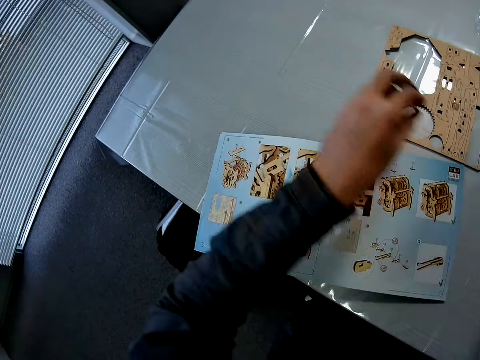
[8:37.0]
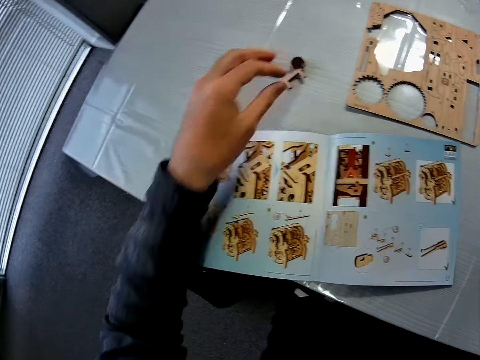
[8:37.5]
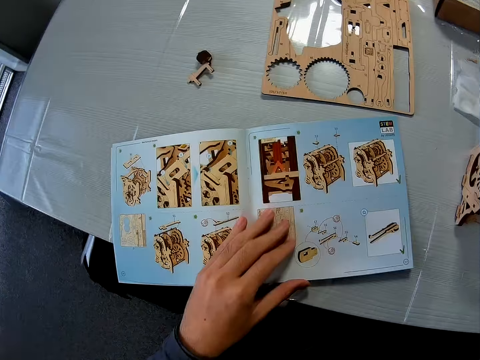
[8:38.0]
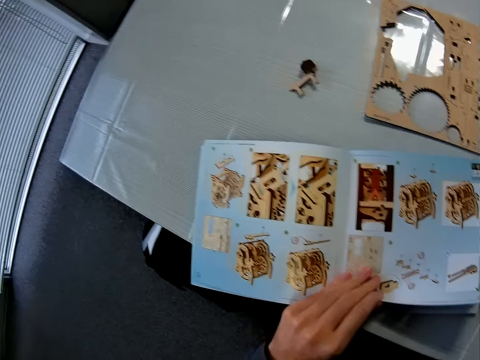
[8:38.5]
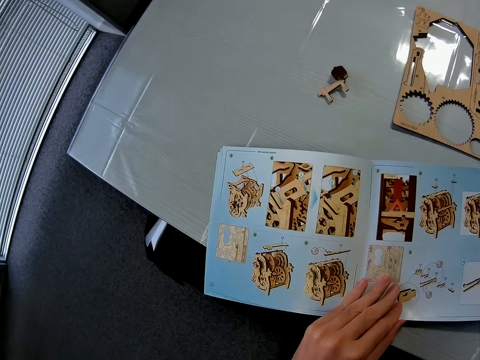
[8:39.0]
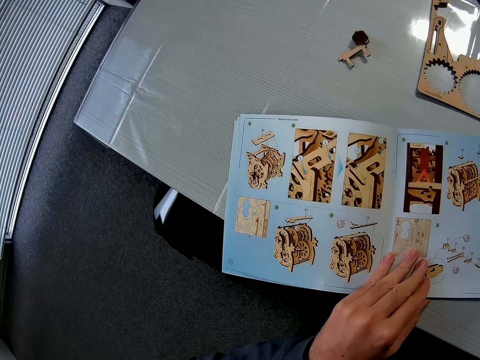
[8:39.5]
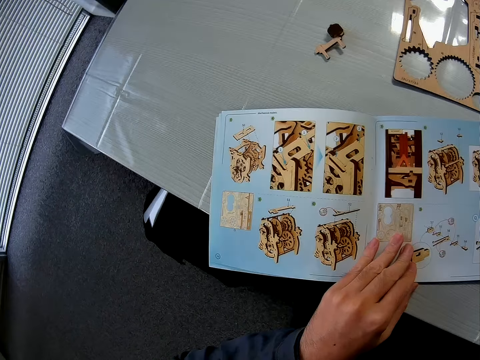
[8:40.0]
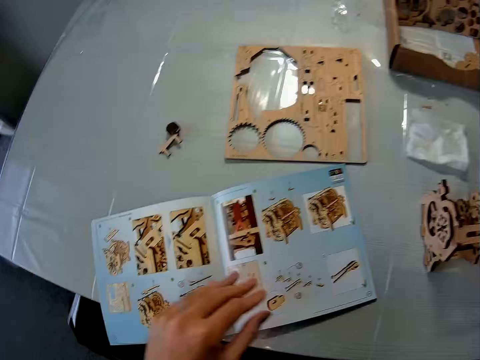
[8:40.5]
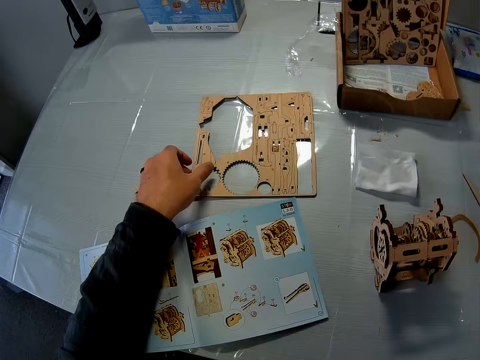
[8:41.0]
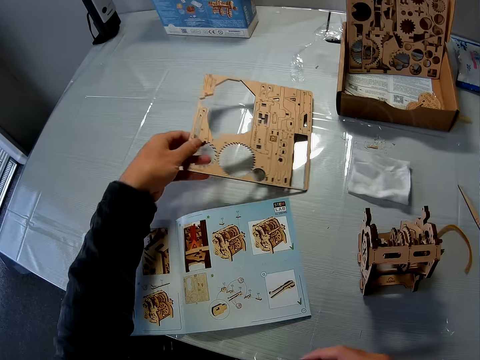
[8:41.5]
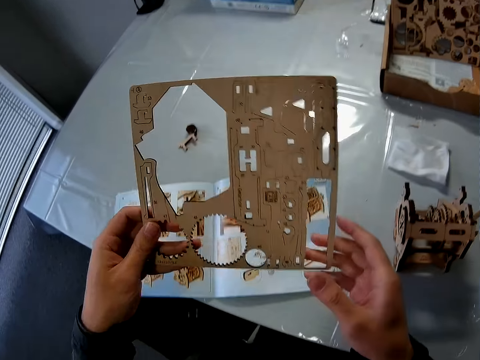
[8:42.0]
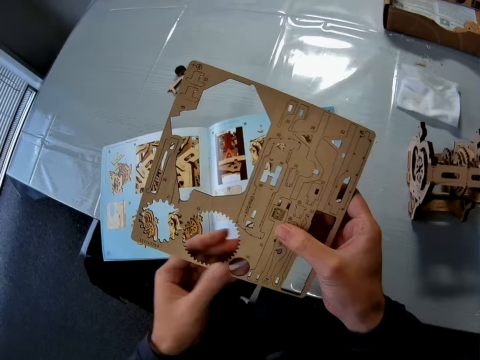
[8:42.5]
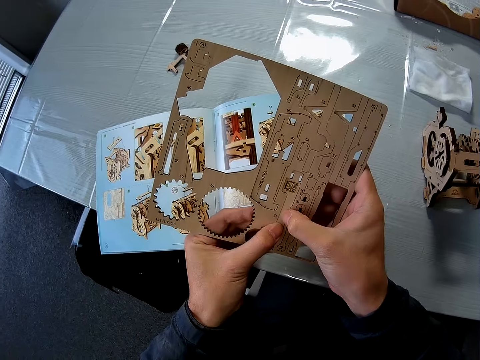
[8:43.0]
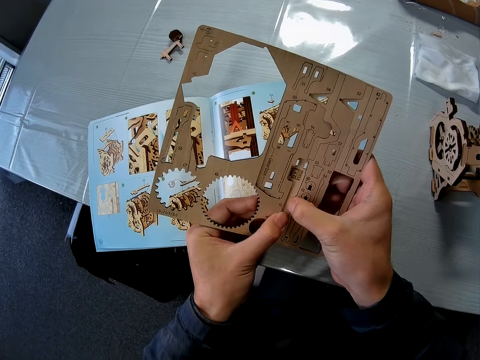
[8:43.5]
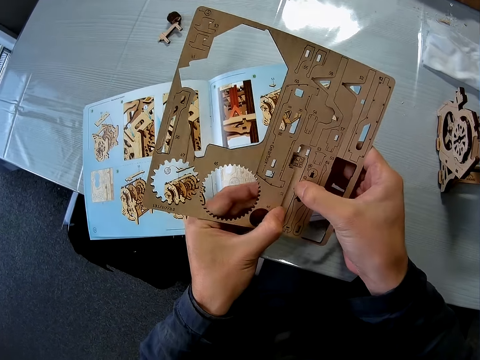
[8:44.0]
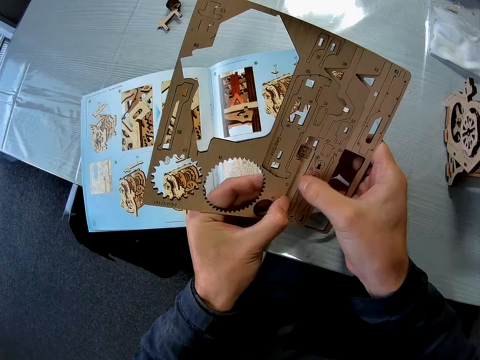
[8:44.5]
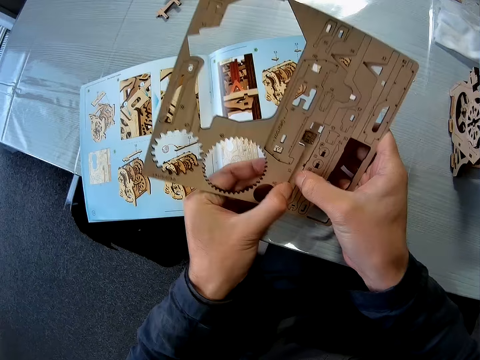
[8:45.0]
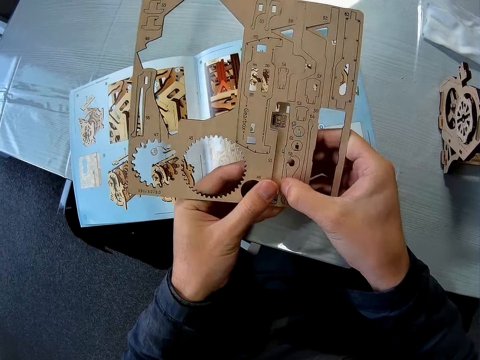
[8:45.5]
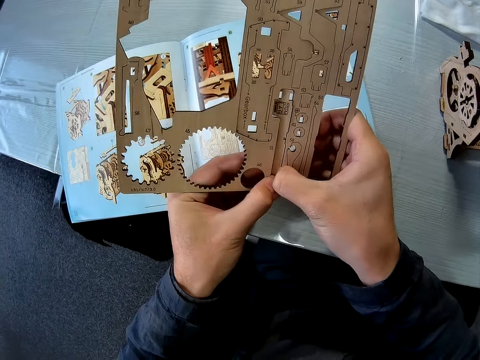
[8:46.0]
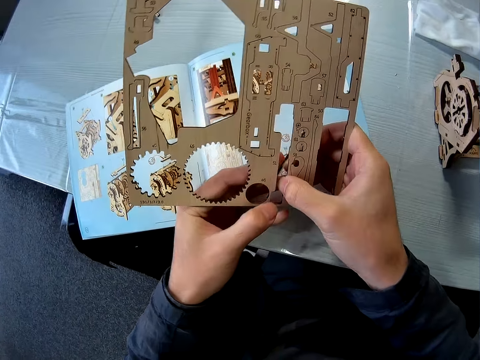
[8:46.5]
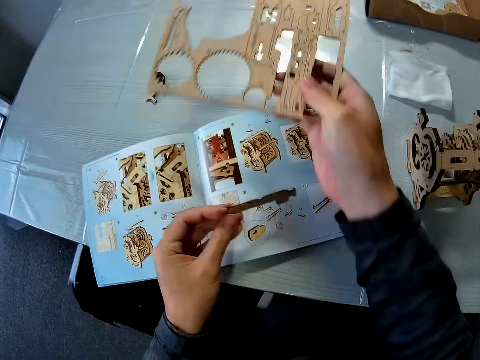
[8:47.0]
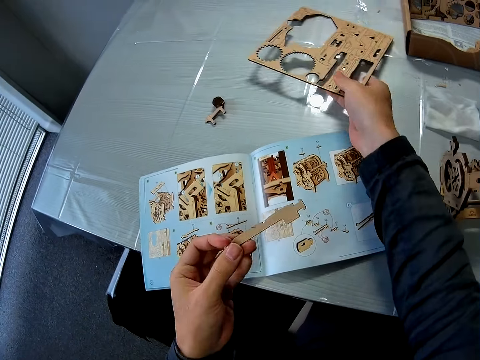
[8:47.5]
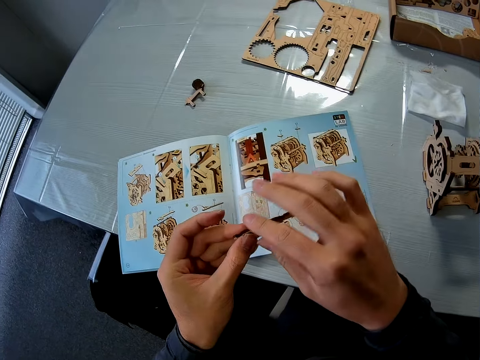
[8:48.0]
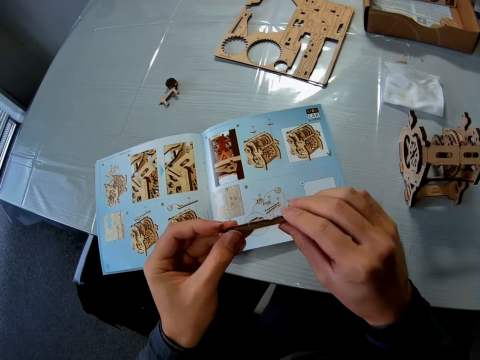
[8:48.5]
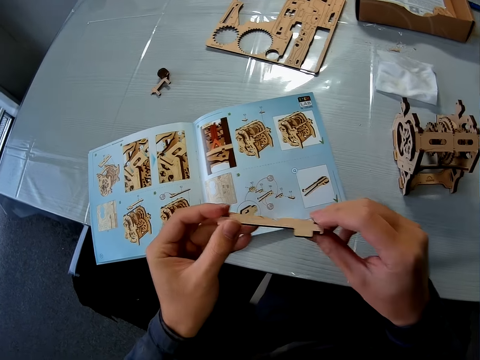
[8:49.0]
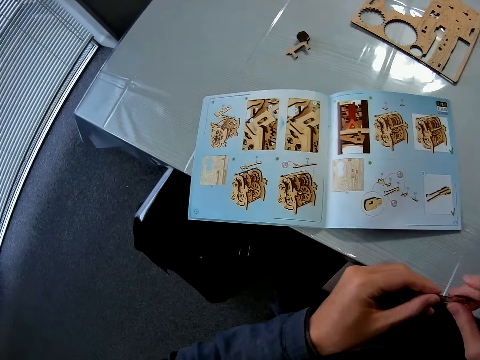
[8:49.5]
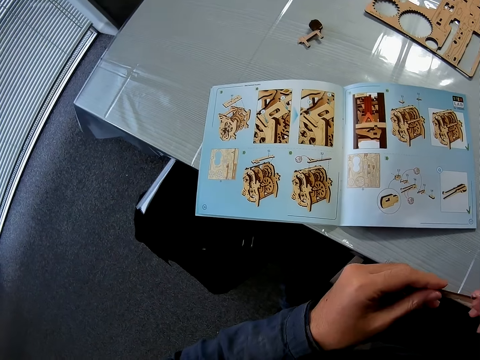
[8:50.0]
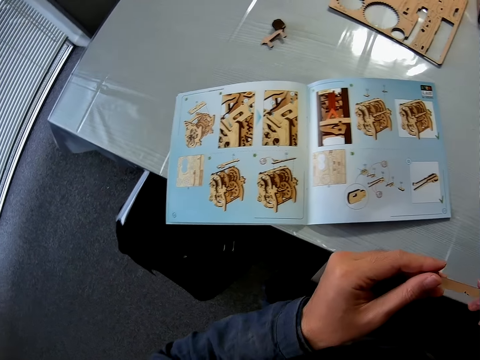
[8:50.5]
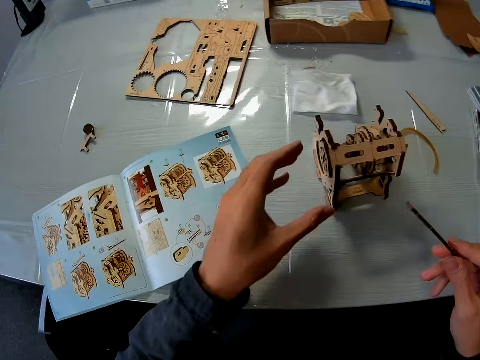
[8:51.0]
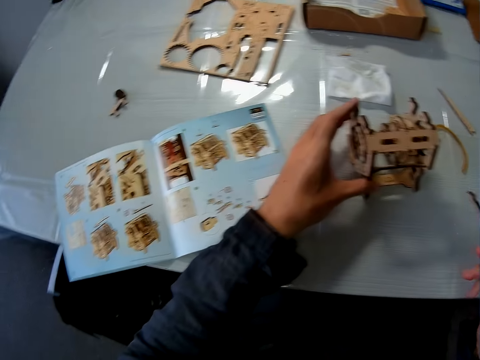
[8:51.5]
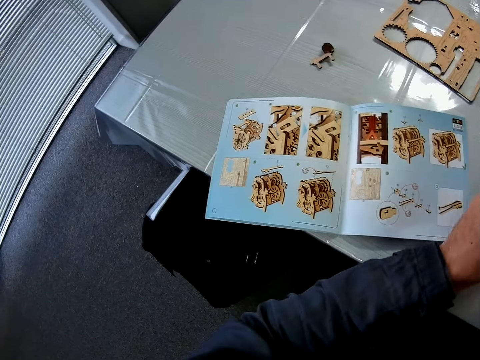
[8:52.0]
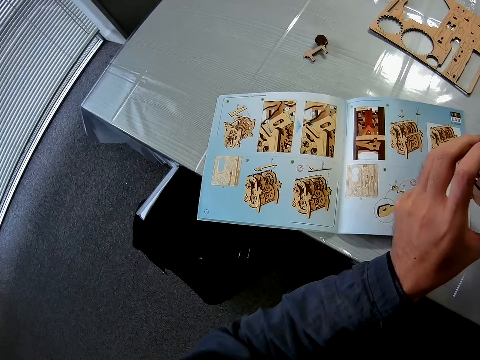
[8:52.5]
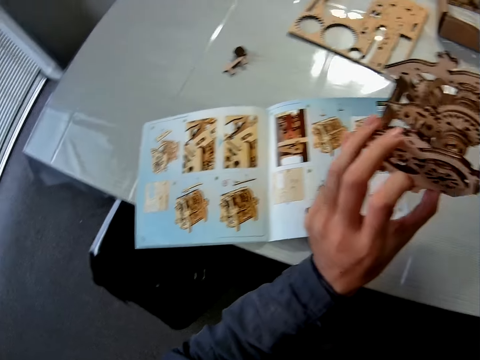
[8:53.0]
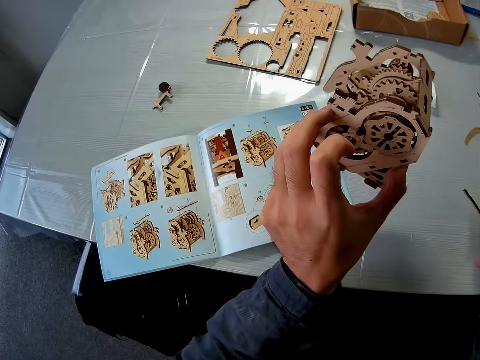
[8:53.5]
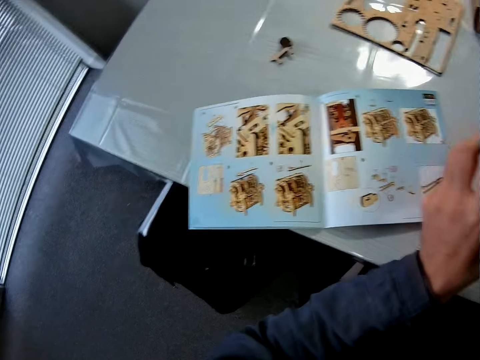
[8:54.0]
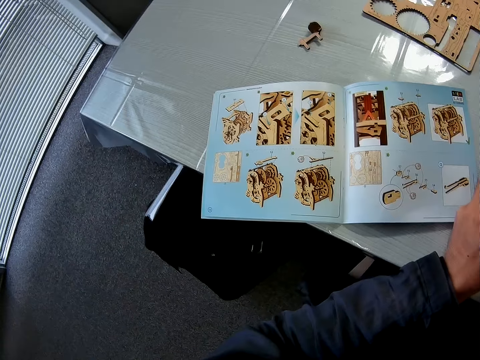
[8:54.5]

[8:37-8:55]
The camera wearer moves a piece of wood on the table. They place the craft material on the table. They hold the manual. They touch the book on the table. They pick up the stem gear cardboard on the table. They hold the stem gear cardboard in both hands. They disconnect a craft wood piece from the stem gear cardboard. They hold the craft wood piece in both hands. They touch the craft wood piece. They pick up the wooden engine kit or wooden mechanical model from the table.

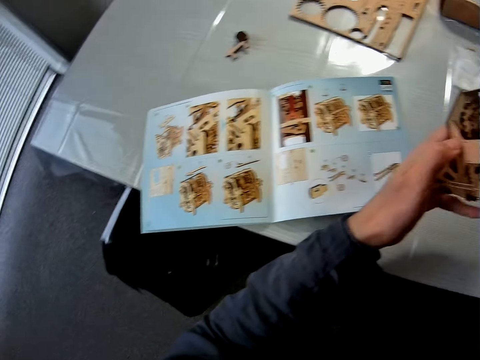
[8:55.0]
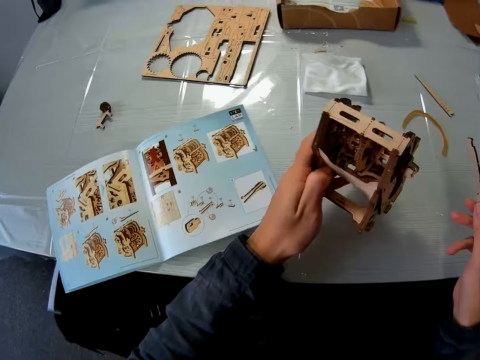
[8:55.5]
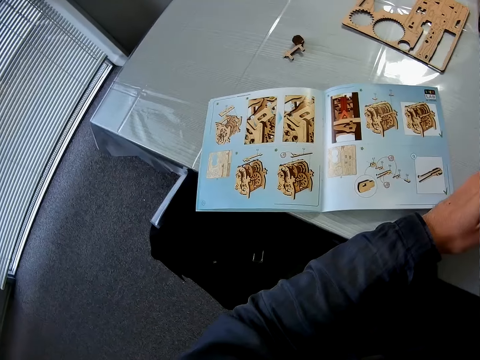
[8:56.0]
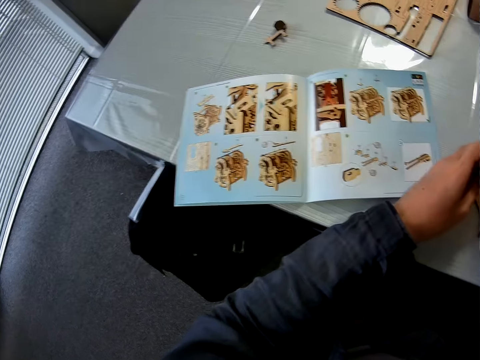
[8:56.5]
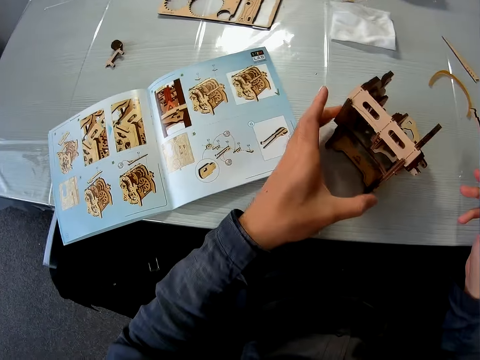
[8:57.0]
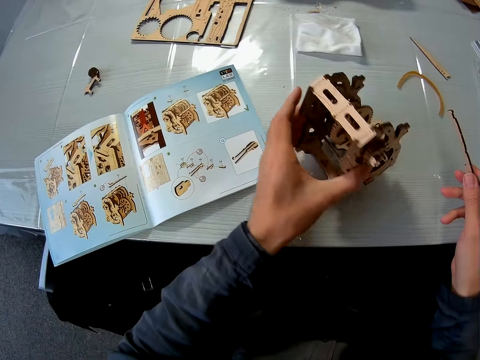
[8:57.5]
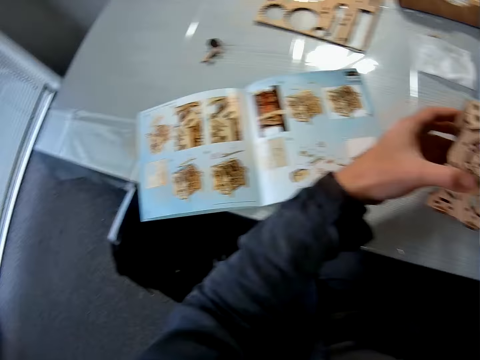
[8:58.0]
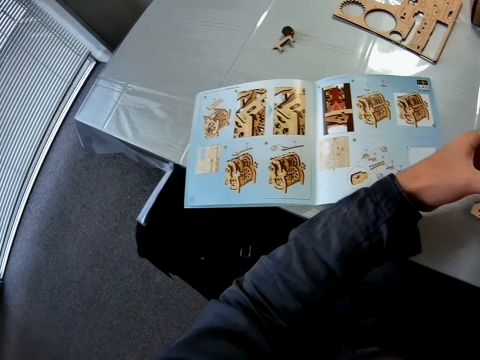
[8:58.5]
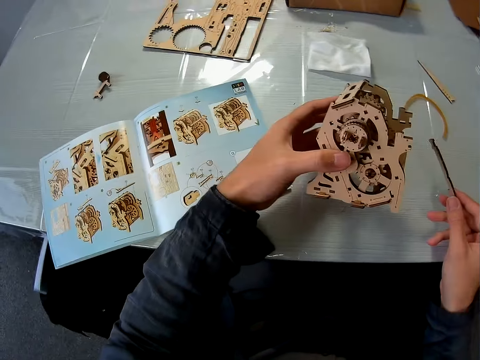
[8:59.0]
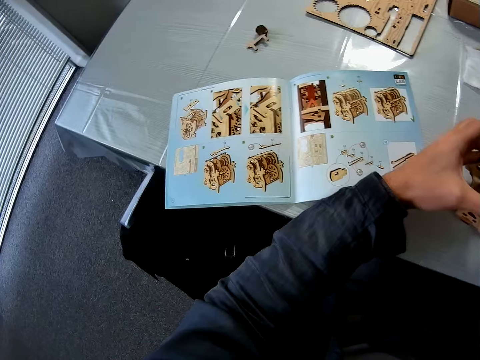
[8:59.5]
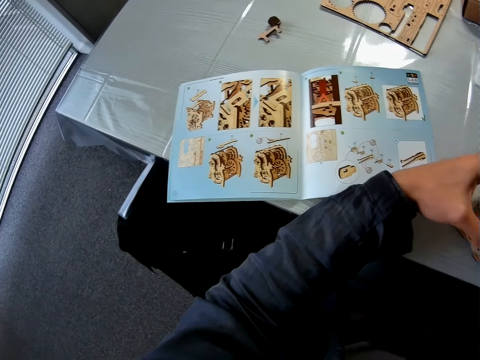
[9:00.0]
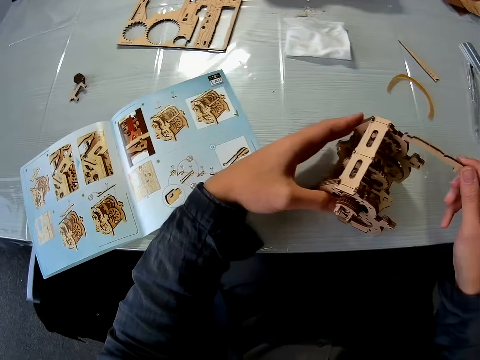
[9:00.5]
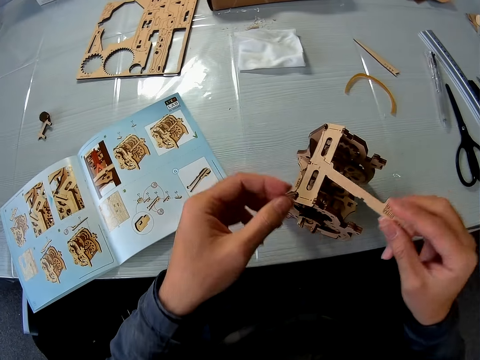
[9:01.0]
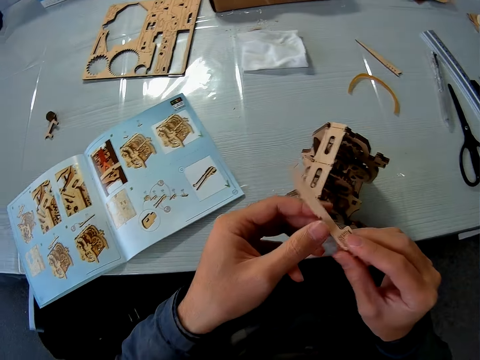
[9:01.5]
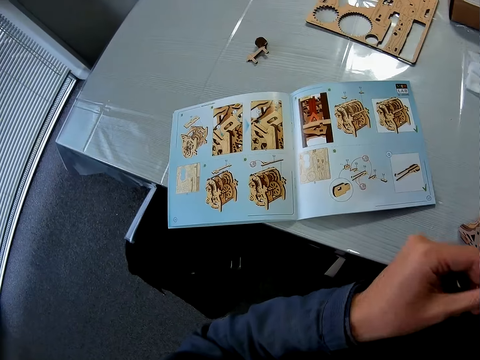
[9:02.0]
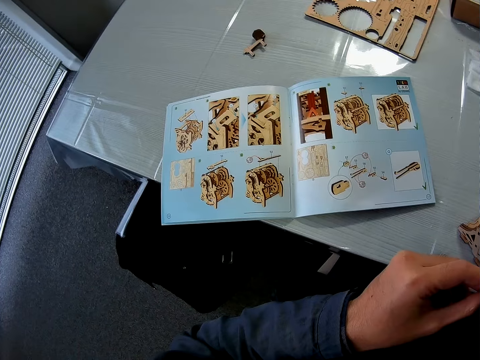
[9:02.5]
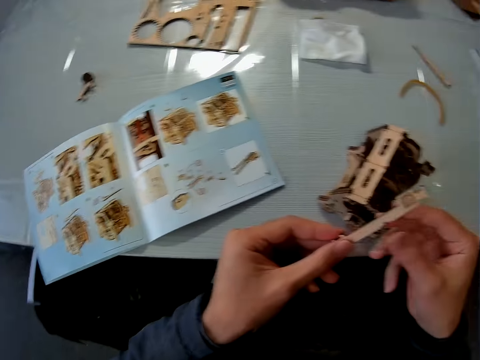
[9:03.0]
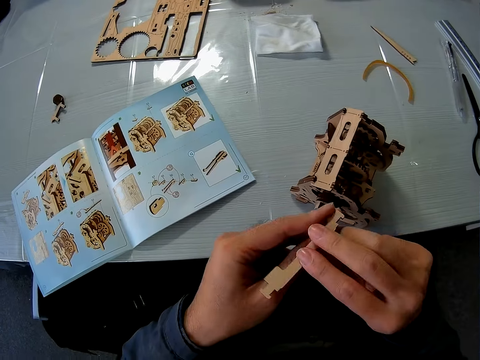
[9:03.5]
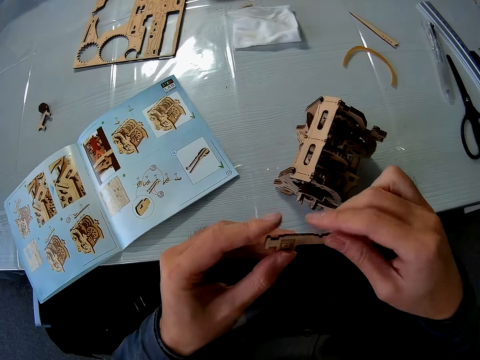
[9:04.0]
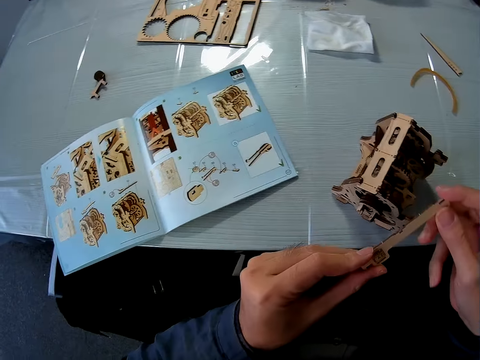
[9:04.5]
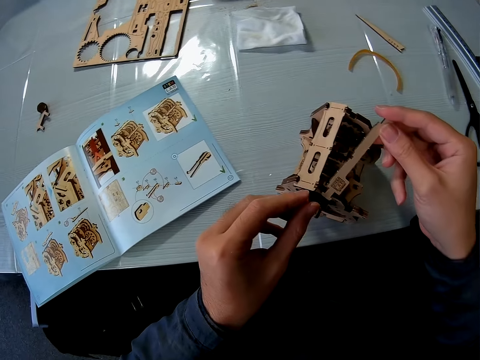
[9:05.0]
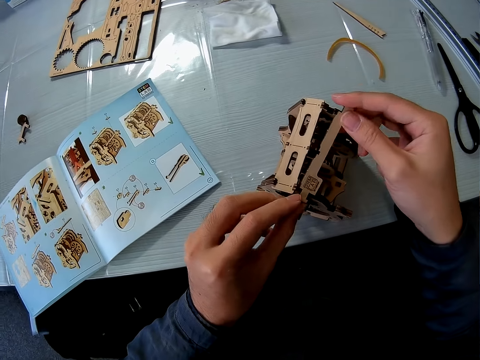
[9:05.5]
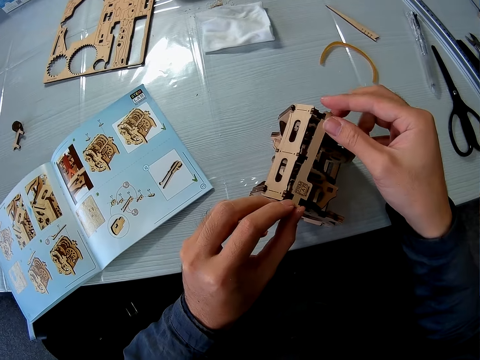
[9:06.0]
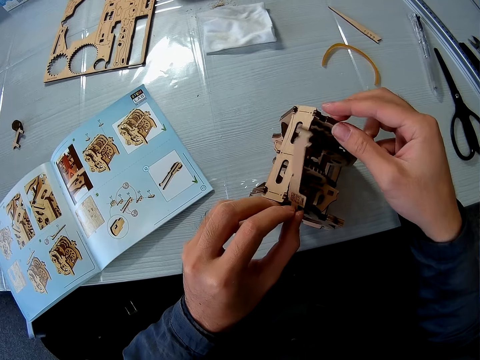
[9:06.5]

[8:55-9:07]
The camera wearer drops the wooden mechanical model on the table. They pick up the wooden mechanical model on the table. They drop the wooden mechanical model on the table. They touch the craft wood piece. They attach the piece of wood to the wooden mechanical model.
